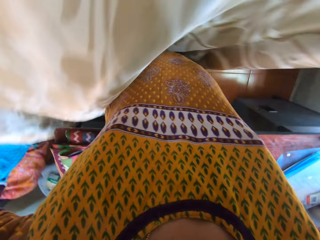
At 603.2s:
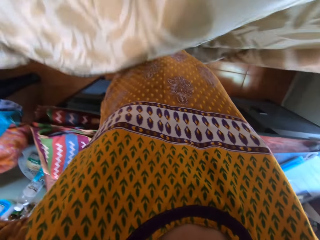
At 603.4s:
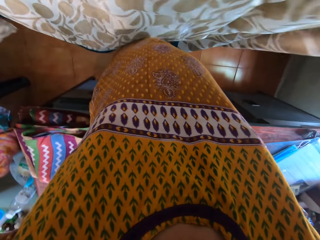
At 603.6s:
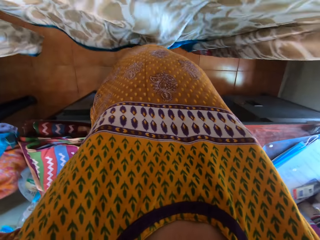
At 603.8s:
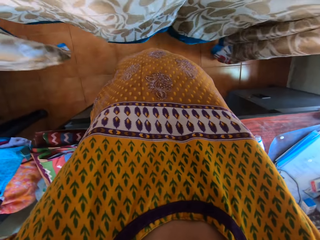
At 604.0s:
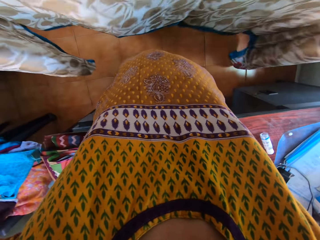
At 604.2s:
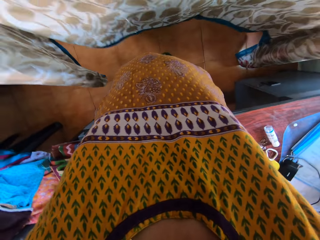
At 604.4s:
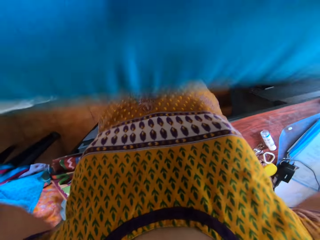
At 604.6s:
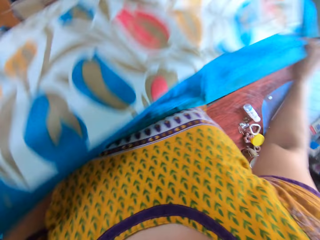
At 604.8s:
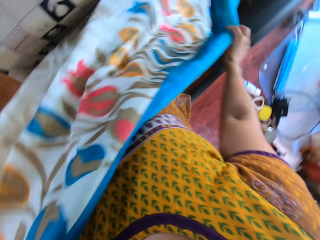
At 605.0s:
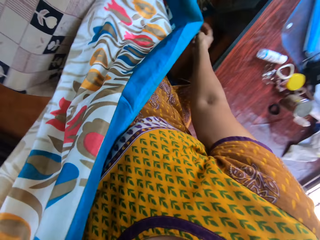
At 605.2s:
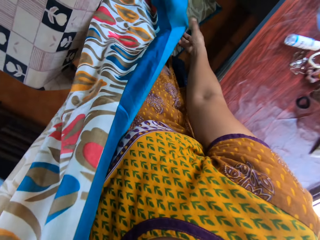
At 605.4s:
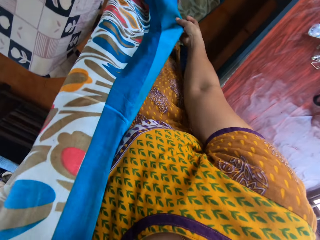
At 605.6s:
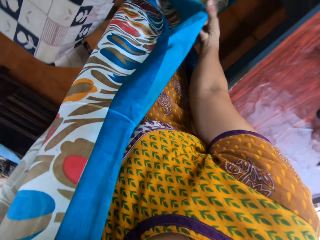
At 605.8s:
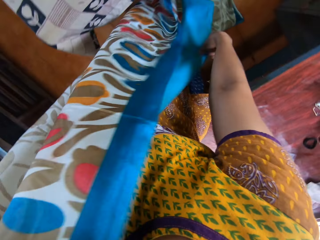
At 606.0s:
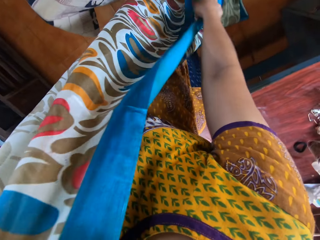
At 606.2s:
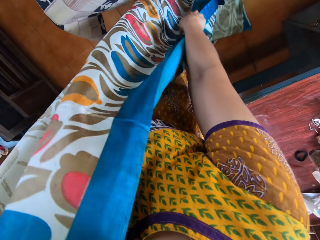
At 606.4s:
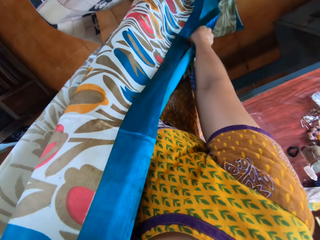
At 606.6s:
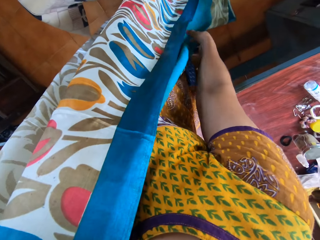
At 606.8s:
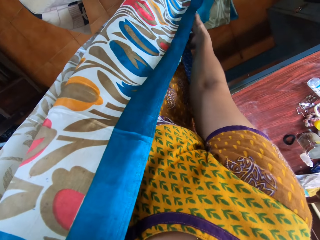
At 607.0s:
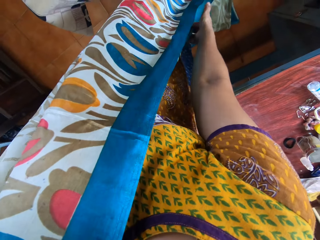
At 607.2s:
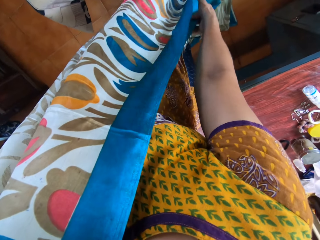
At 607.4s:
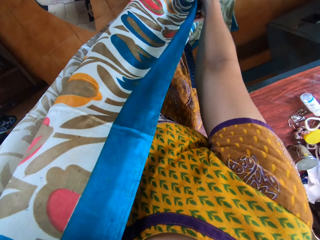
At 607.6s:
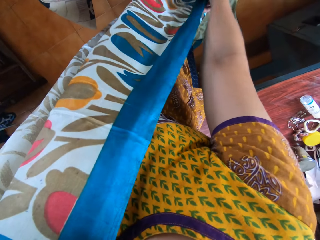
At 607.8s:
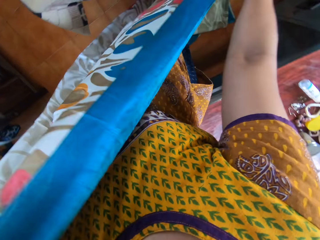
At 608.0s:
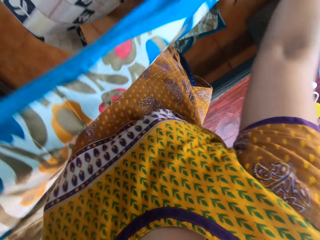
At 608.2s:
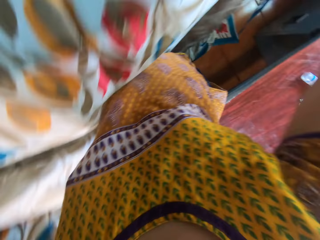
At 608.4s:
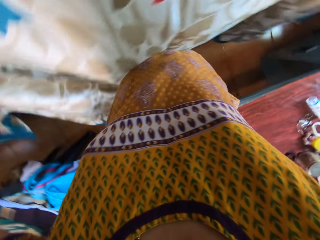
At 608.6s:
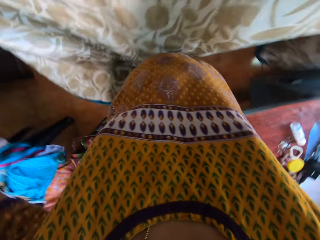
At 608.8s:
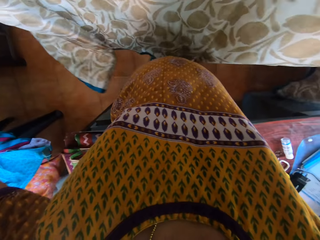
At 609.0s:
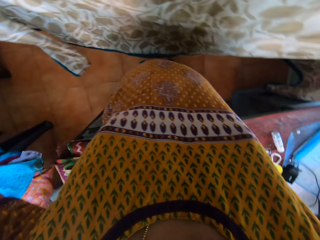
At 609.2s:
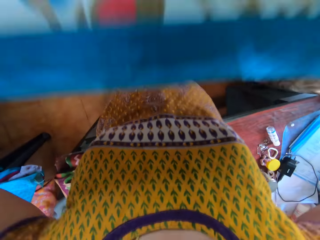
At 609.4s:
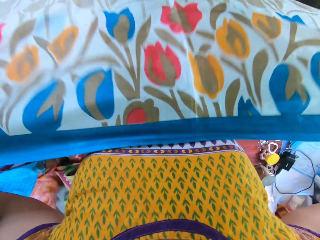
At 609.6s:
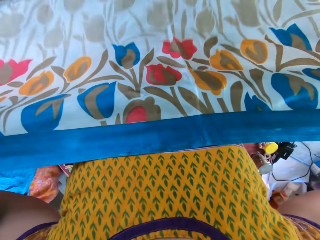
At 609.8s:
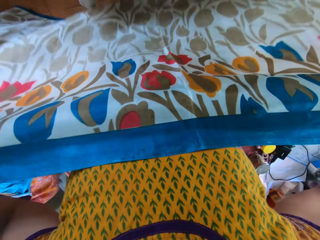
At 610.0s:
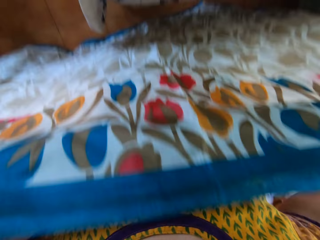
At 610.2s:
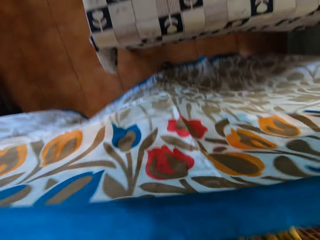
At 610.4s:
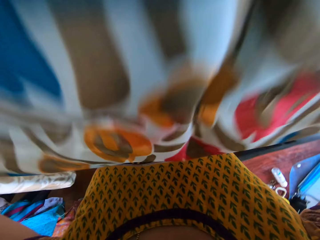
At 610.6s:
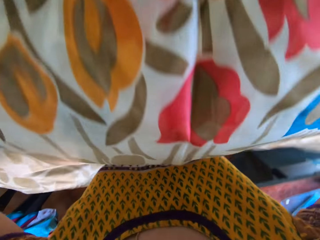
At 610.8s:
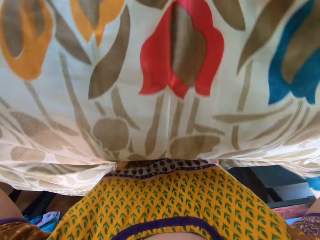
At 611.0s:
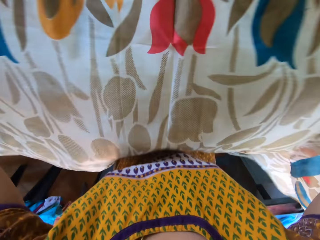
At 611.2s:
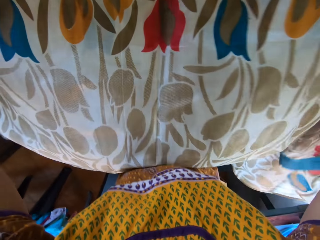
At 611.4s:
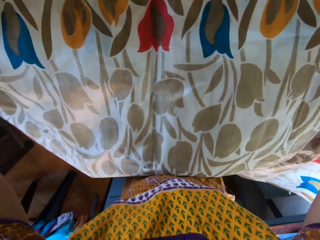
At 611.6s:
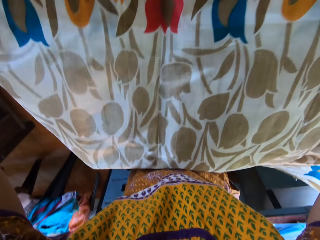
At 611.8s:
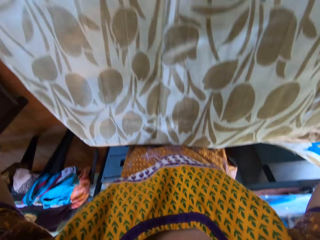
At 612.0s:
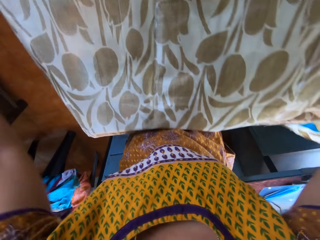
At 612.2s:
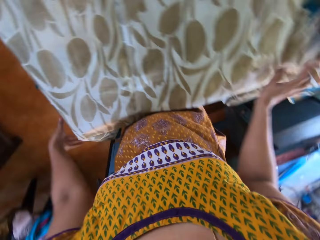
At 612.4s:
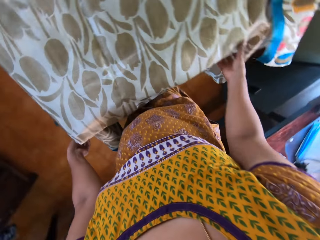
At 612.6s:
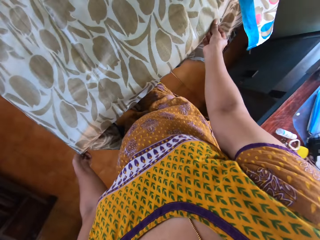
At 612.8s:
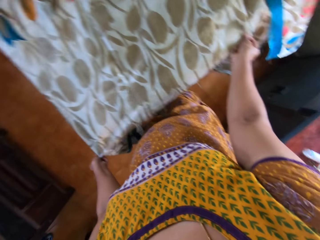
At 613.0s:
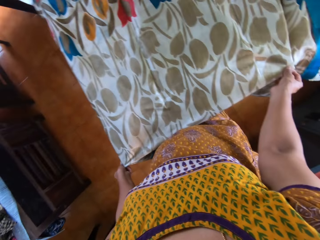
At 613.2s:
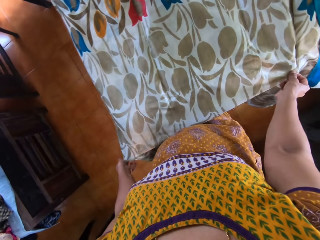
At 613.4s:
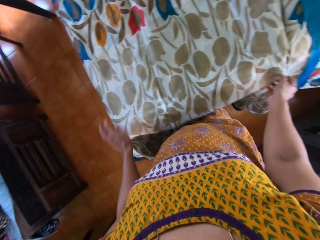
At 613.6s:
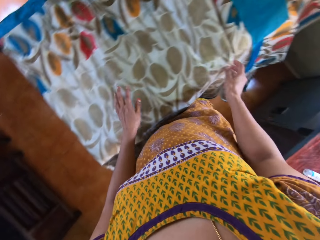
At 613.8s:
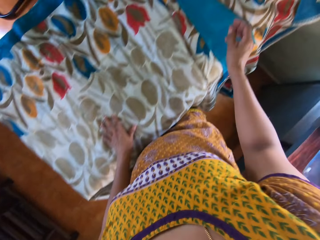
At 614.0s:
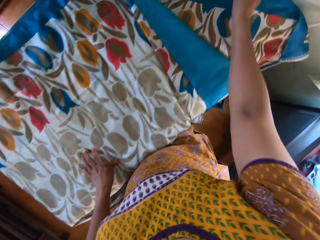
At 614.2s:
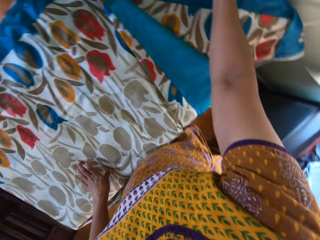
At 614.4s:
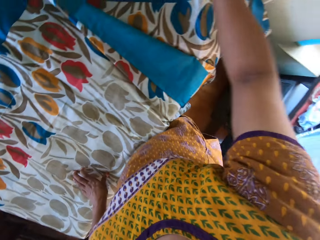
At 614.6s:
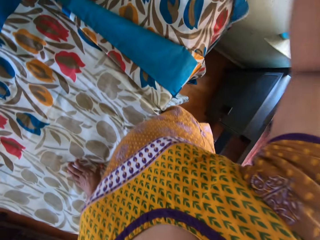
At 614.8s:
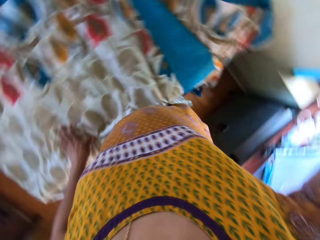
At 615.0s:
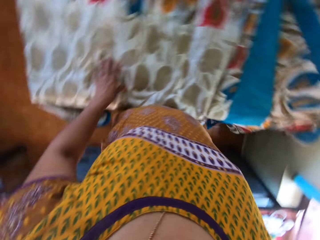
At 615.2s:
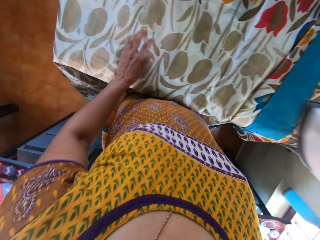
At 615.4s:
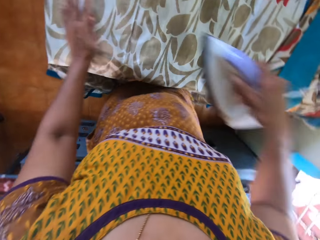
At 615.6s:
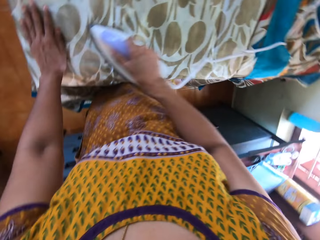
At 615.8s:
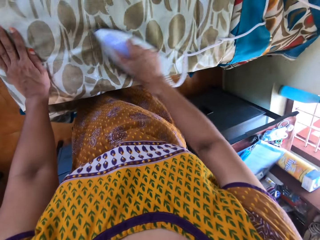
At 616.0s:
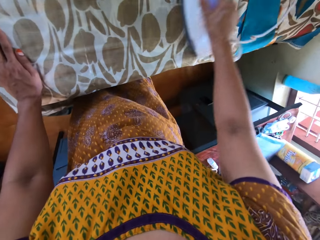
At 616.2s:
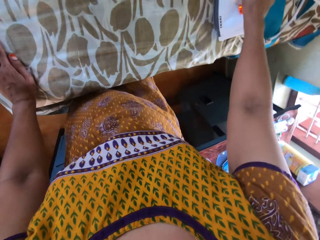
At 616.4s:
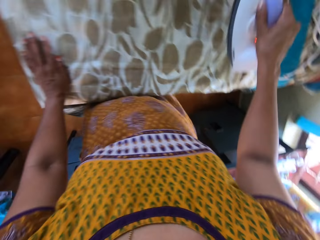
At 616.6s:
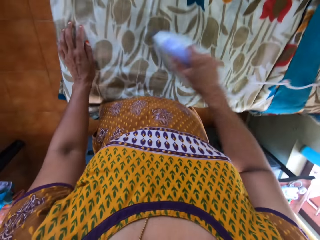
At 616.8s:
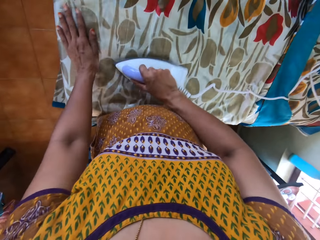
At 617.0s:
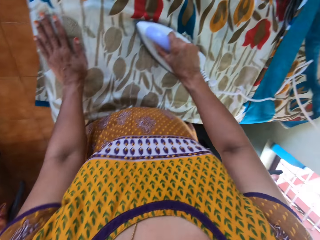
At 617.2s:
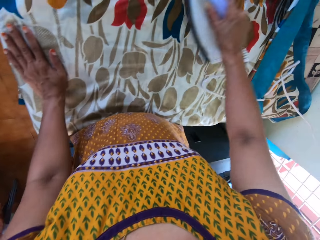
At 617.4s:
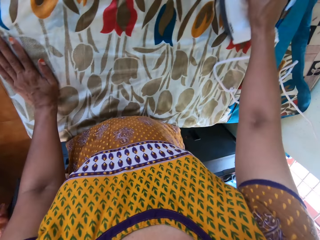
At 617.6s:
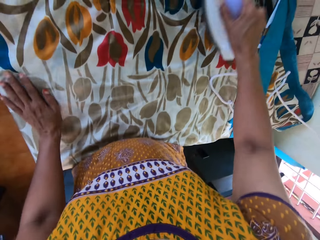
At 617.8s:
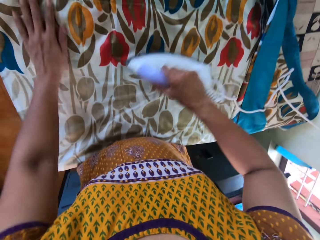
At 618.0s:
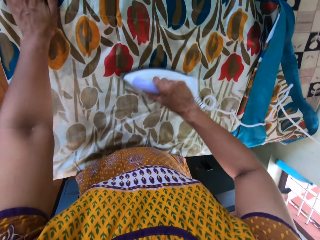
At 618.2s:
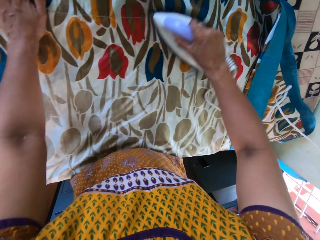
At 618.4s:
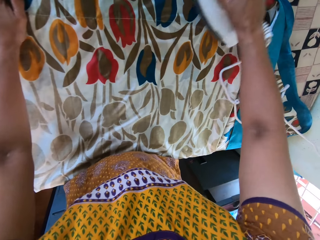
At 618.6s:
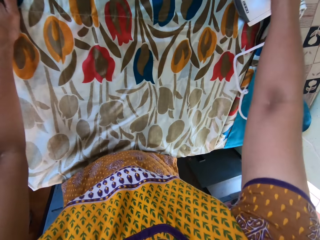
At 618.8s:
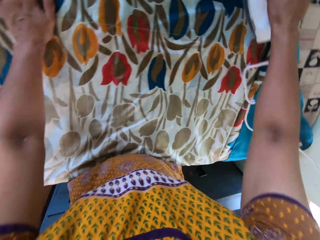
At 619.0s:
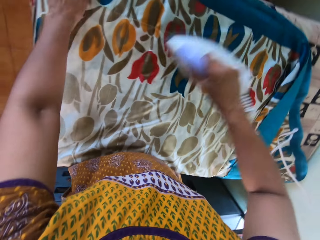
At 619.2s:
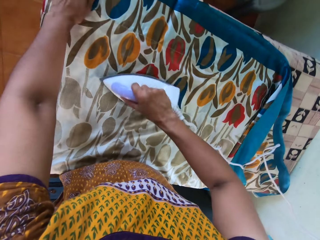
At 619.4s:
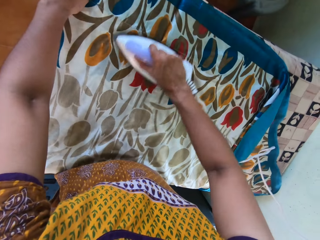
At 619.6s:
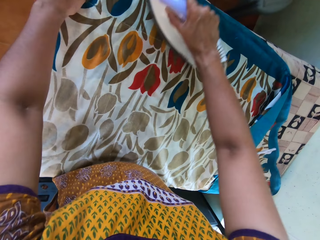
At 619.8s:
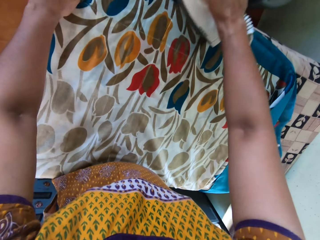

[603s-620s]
The camera wearer places the cloth on the table with her hands. She adjusts the cloth on the table with her hands. She holds the cloth. She picks the iron from the table with her right hand. She irons the cloth on the table with the iron in her right hand. She moves a hand. She irons the cloth.

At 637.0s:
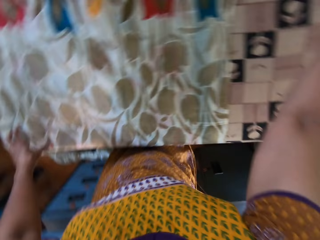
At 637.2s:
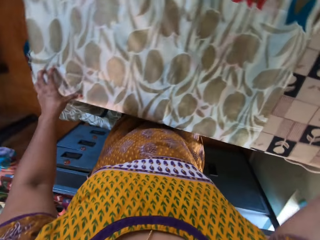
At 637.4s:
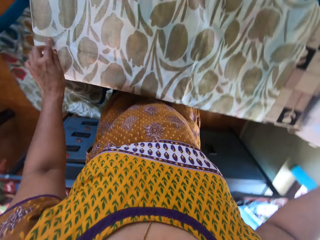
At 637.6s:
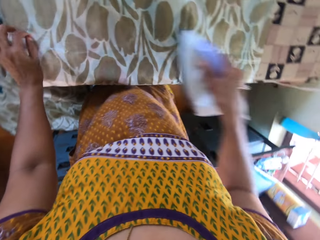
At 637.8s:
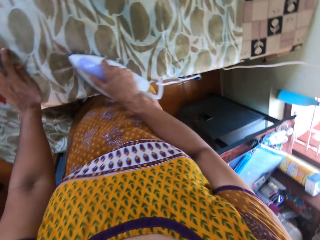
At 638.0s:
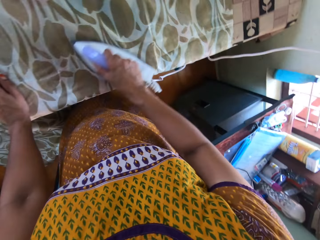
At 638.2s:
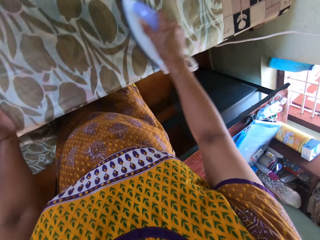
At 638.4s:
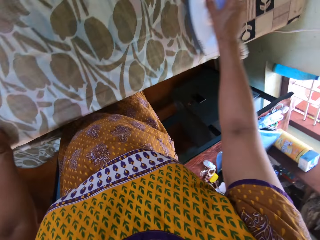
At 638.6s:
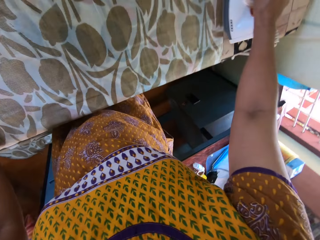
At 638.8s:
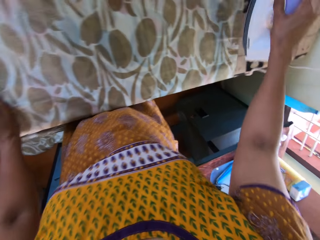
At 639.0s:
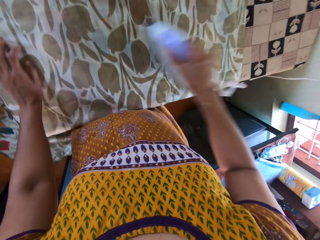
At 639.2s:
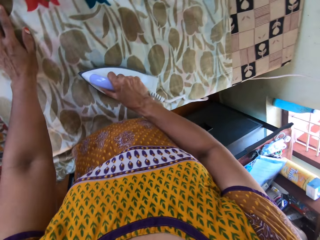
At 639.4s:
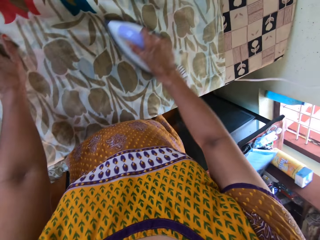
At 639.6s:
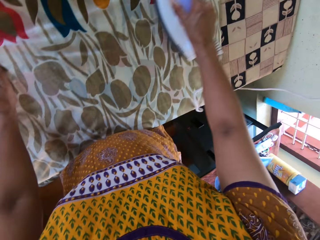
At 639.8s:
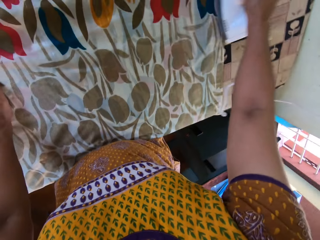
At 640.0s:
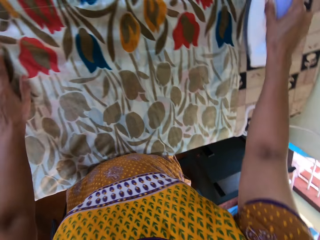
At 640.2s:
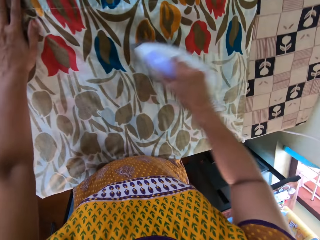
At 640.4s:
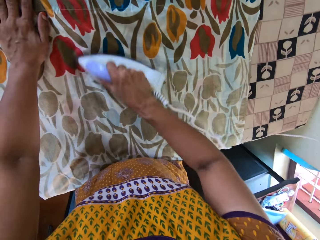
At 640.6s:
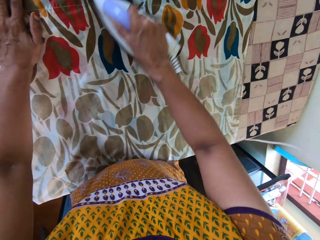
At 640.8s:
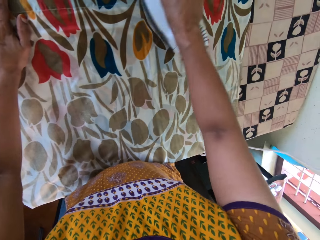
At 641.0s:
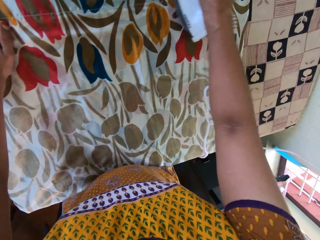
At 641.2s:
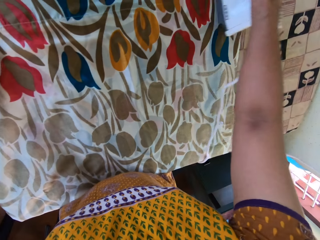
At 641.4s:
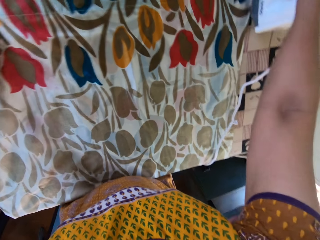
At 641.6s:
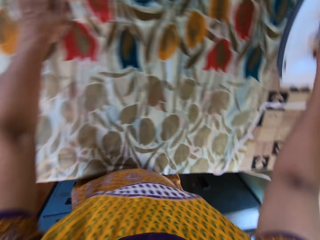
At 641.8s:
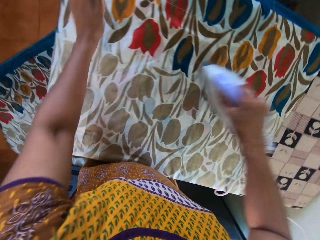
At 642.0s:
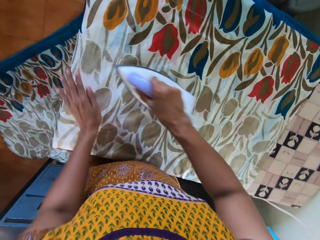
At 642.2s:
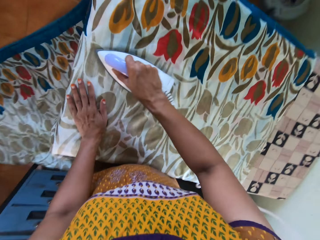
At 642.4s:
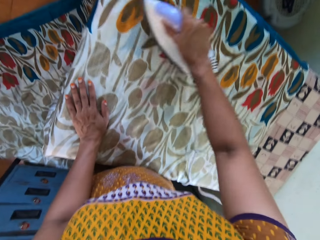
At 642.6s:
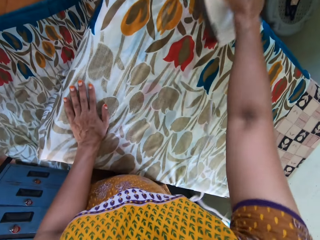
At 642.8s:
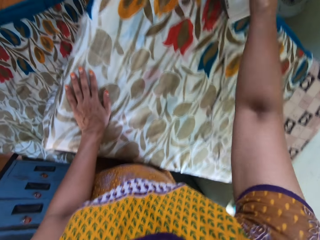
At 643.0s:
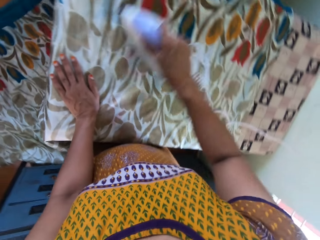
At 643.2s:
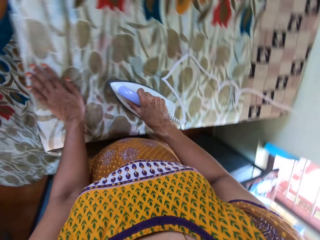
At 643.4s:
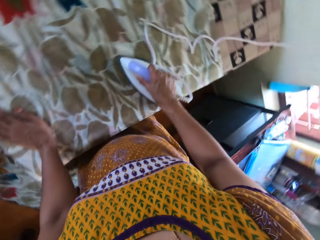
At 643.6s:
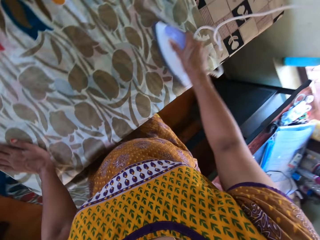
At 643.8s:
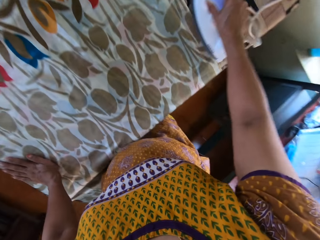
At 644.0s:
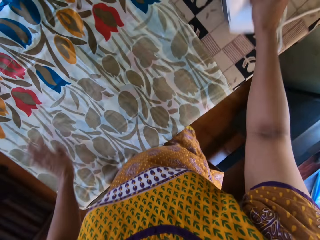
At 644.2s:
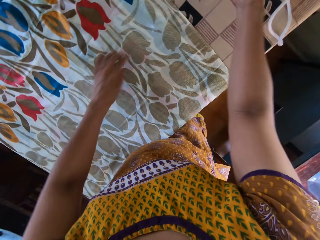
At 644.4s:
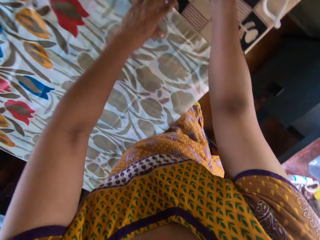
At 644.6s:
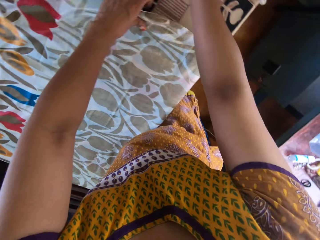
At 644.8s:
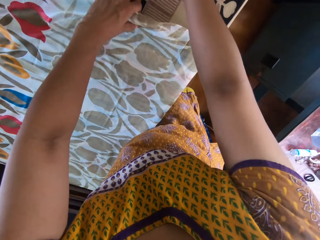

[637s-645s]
The camera wearer picks an iron. She holds the iron with her right hand. She irons the cloth on the table with the iron in her right hand. She moves a hand. She irons the cloth. She moves a hand. She irons the cloth. She picks the iron from the table with her right hand.
